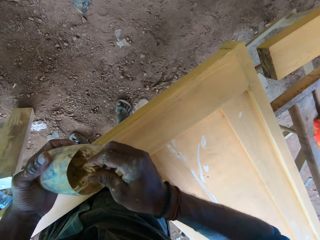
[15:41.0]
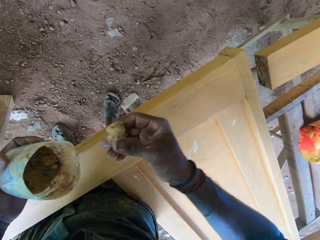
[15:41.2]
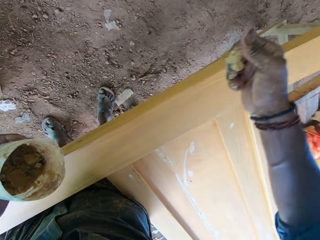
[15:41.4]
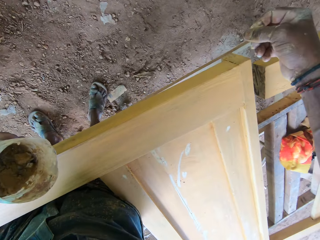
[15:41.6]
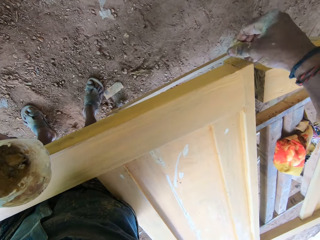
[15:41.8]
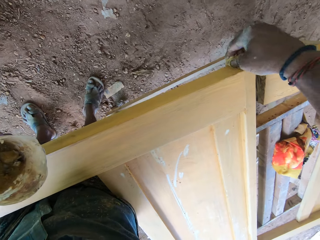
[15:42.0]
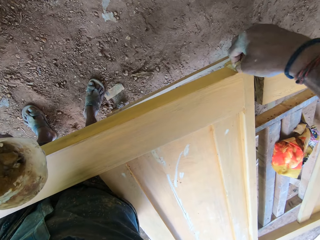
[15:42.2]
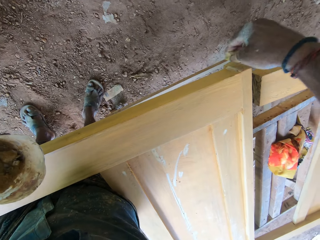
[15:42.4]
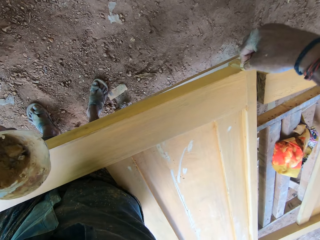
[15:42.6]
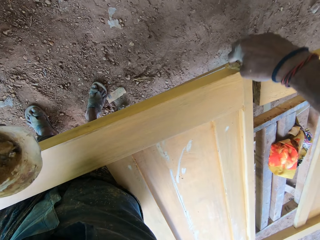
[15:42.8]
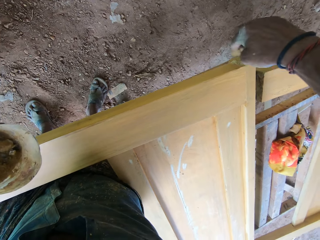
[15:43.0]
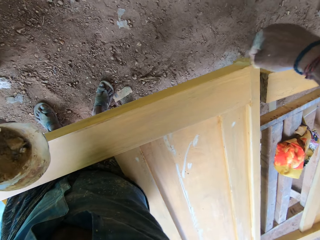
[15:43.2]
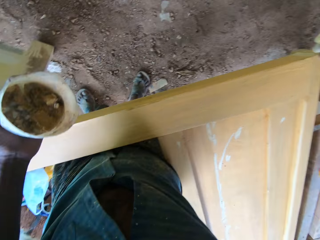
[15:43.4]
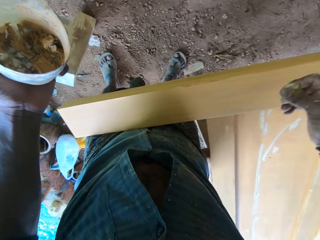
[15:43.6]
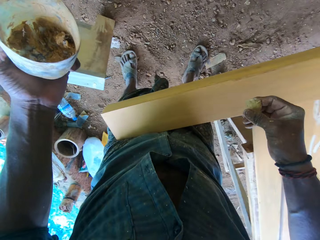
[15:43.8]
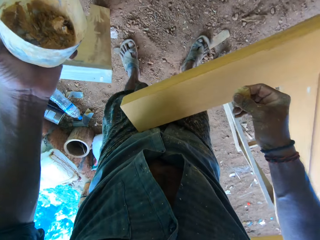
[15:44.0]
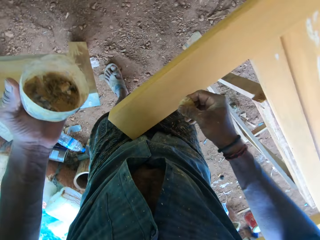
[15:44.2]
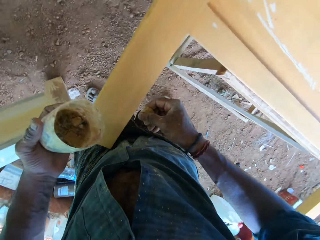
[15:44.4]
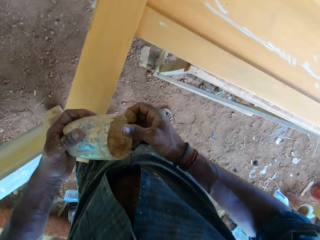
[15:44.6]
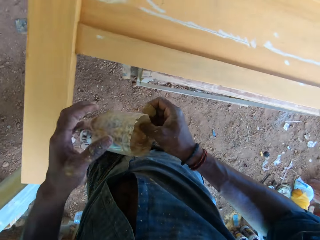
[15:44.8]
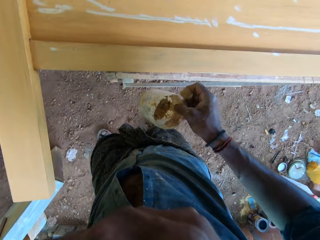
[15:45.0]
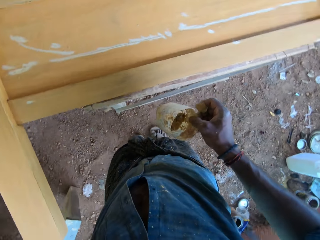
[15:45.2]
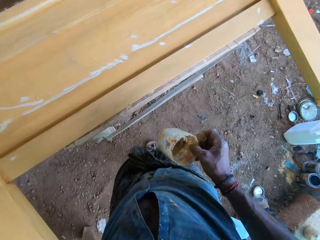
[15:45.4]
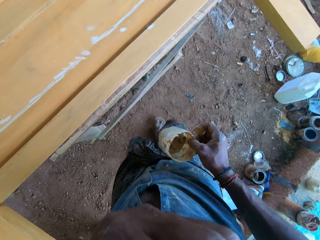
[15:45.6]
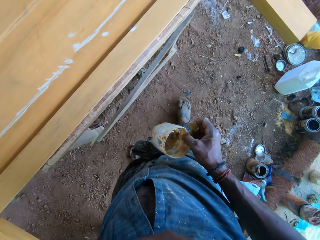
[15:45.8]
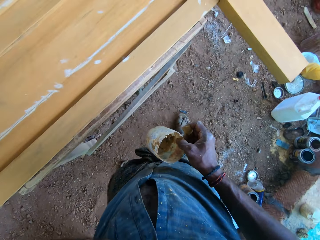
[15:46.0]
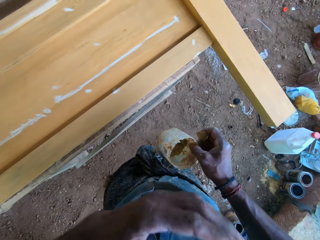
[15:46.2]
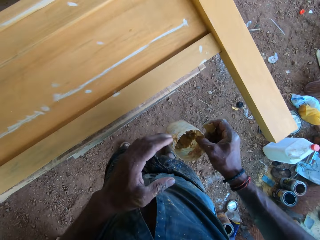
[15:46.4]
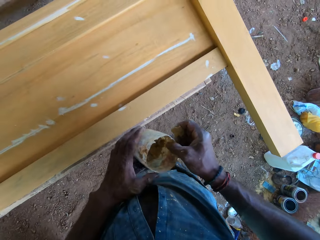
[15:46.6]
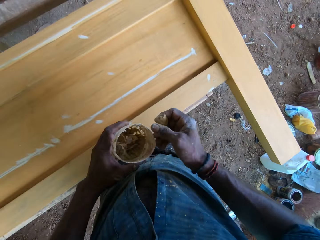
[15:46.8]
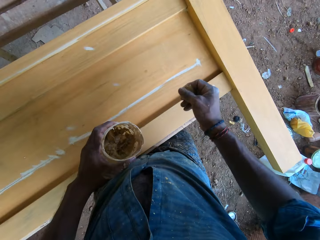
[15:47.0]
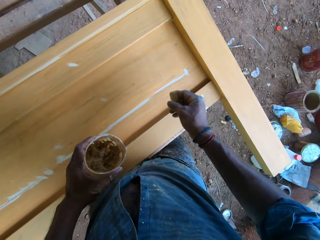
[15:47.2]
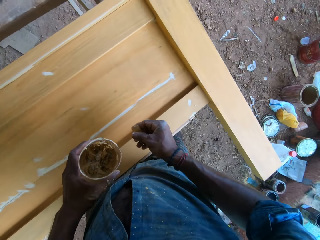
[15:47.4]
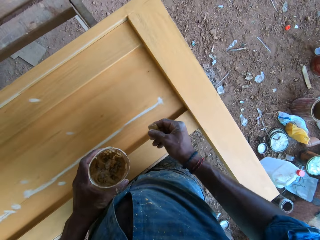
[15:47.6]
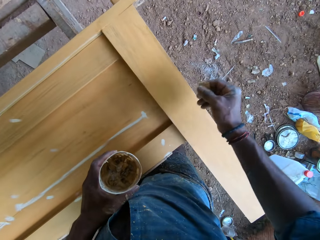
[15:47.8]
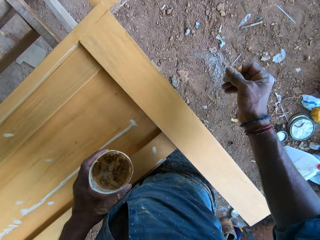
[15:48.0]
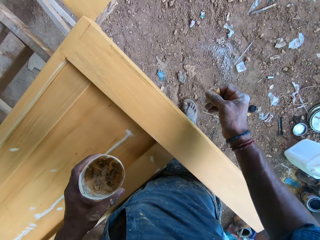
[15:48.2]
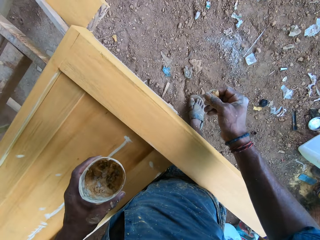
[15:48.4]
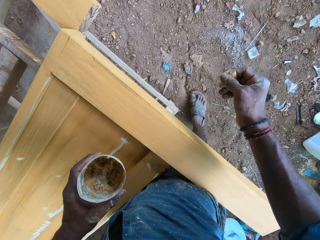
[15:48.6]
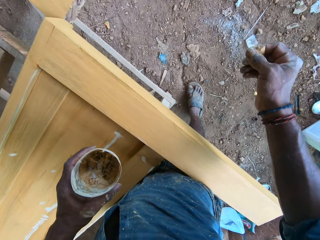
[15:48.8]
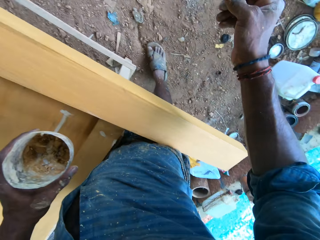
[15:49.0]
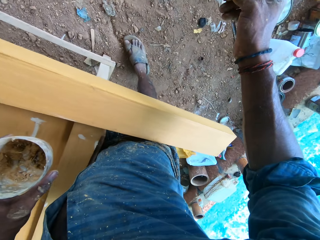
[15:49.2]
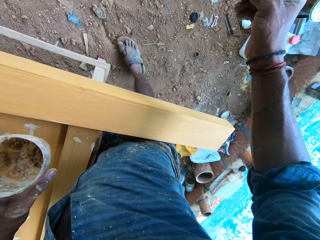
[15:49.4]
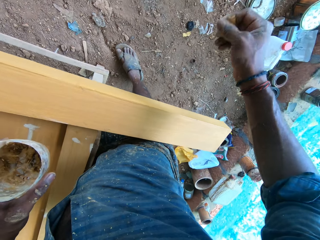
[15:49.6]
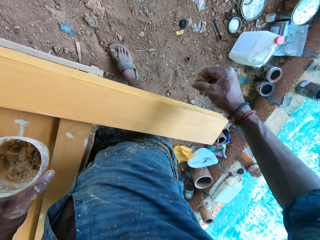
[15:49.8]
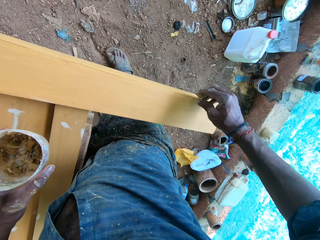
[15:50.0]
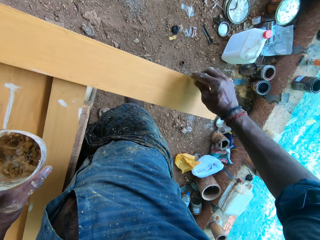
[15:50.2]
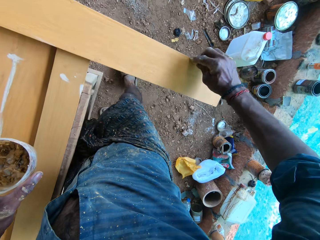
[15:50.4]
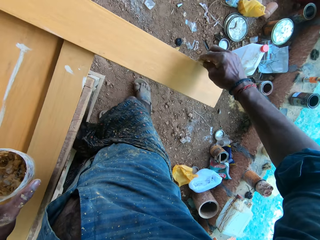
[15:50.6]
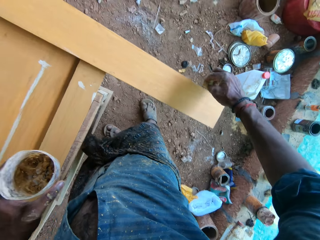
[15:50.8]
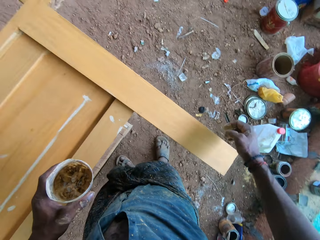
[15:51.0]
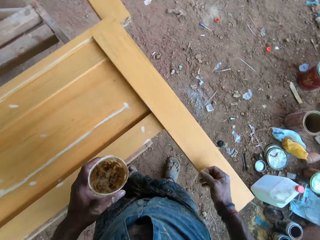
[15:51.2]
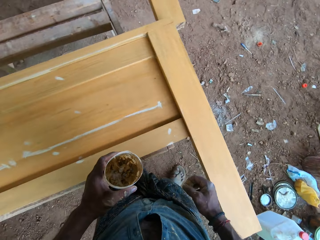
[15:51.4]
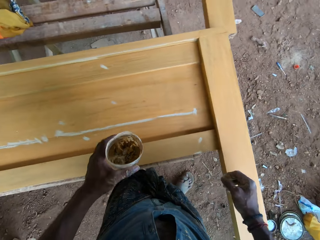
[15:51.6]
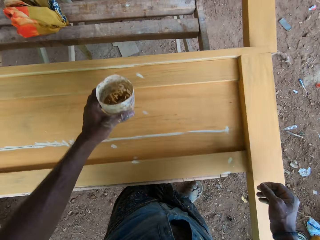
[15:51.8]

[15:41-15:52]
The camera wearer fills the wood on the table stand with the wood filler in his right hand. He passes the plastic in his left hand to his right hand. He touches his face with his left hand. He moves the left hand. He walks. He passes the plastic in his right hand to his left hand. He fills the wood on the table stand with the wood filler in his right hand. He looks at the furniture.

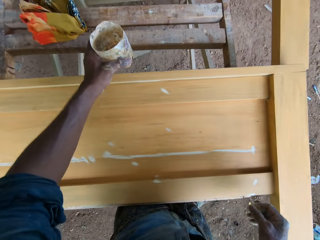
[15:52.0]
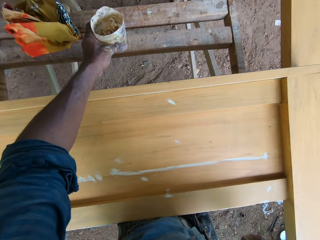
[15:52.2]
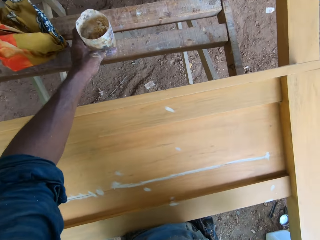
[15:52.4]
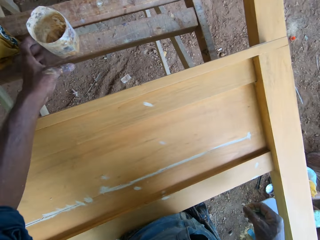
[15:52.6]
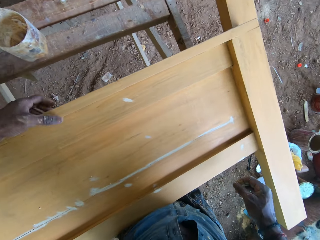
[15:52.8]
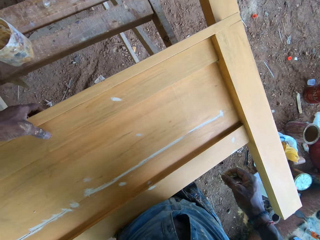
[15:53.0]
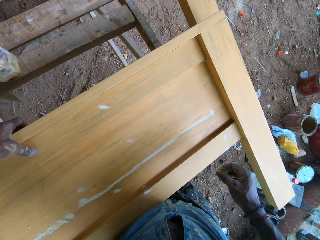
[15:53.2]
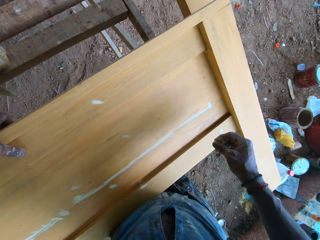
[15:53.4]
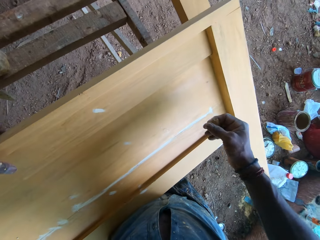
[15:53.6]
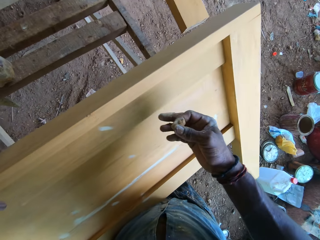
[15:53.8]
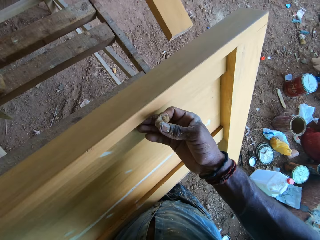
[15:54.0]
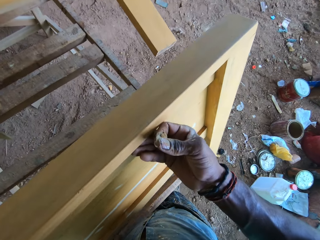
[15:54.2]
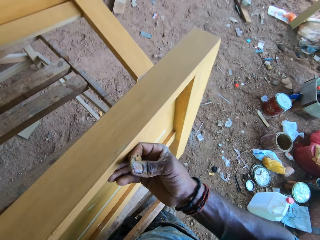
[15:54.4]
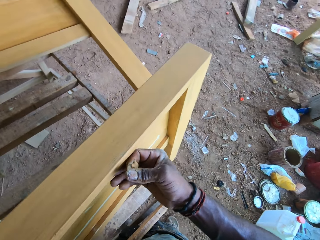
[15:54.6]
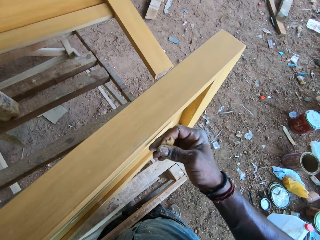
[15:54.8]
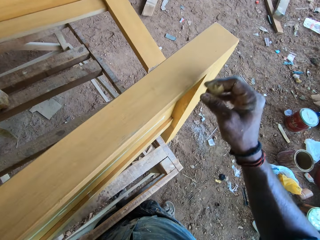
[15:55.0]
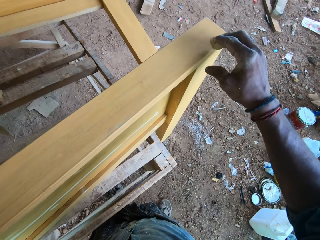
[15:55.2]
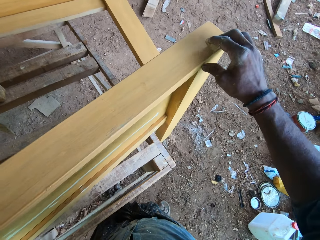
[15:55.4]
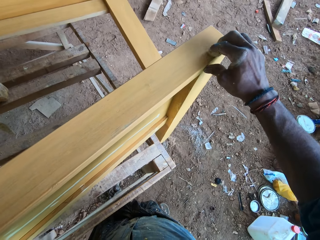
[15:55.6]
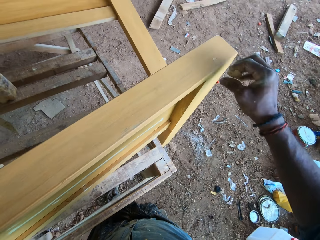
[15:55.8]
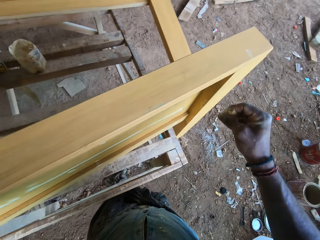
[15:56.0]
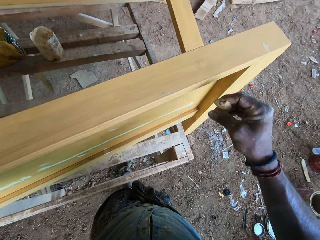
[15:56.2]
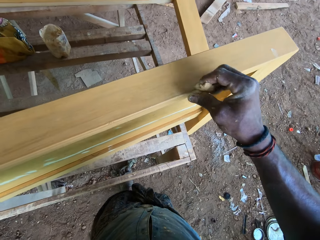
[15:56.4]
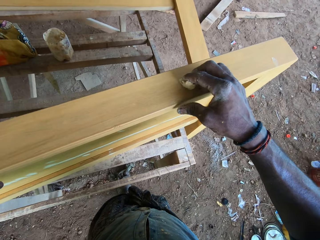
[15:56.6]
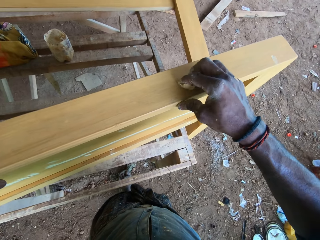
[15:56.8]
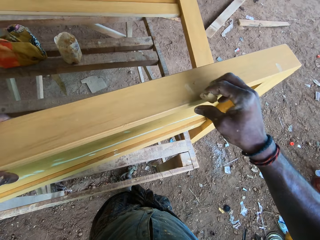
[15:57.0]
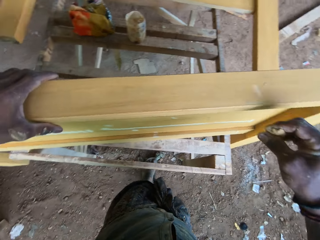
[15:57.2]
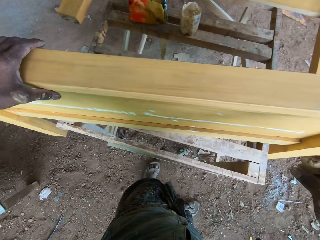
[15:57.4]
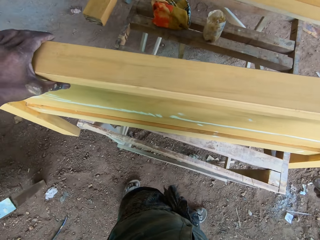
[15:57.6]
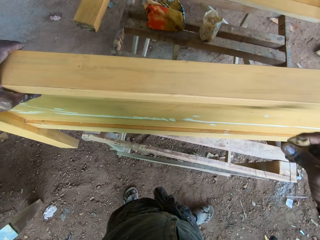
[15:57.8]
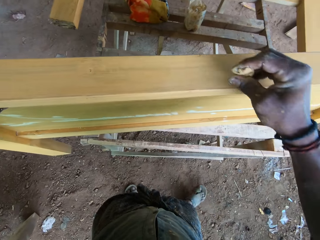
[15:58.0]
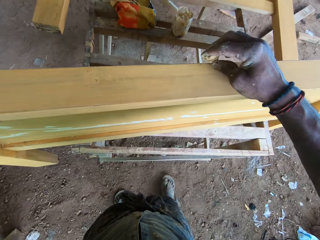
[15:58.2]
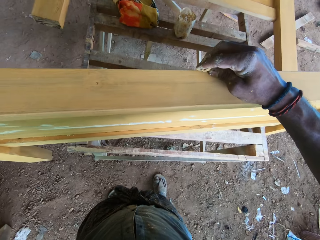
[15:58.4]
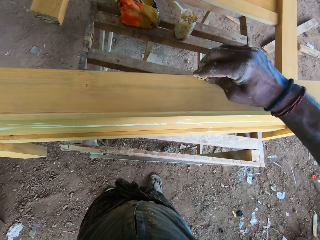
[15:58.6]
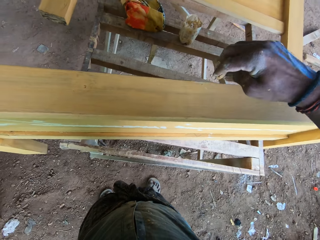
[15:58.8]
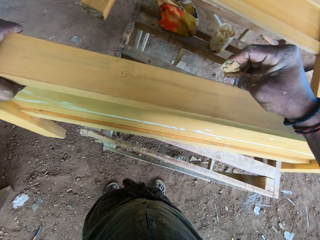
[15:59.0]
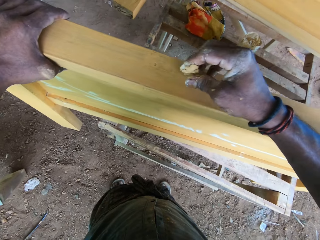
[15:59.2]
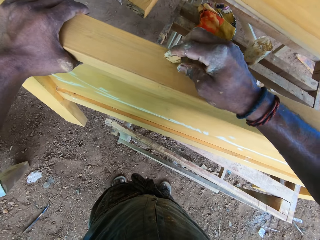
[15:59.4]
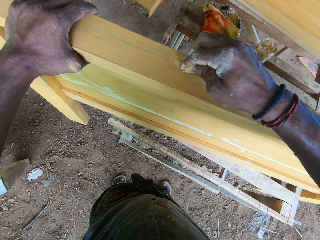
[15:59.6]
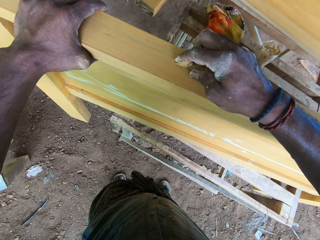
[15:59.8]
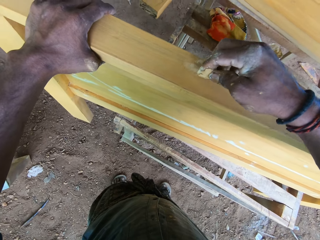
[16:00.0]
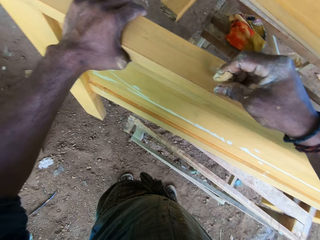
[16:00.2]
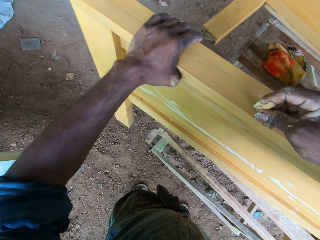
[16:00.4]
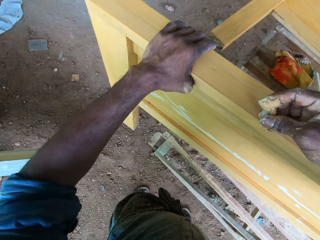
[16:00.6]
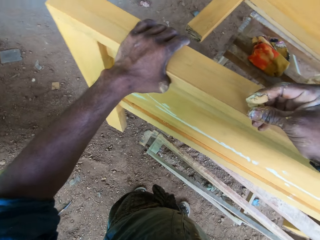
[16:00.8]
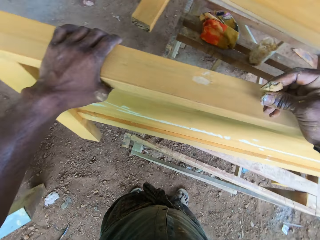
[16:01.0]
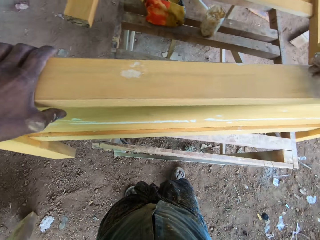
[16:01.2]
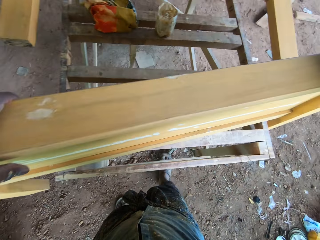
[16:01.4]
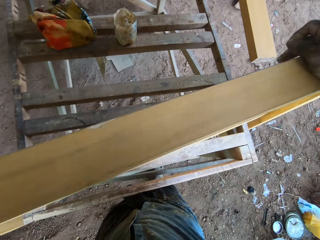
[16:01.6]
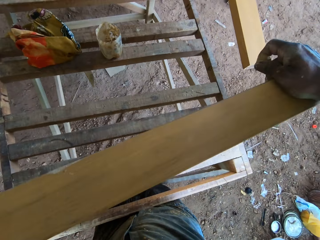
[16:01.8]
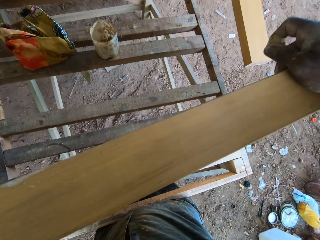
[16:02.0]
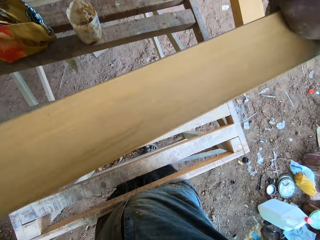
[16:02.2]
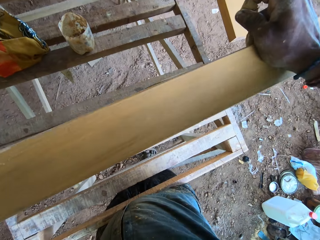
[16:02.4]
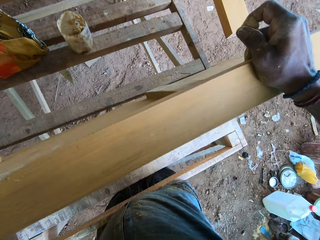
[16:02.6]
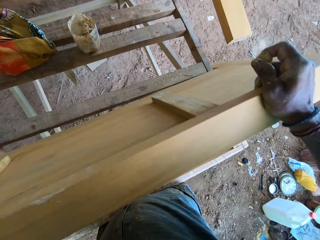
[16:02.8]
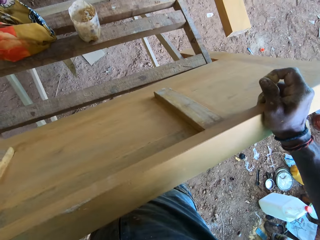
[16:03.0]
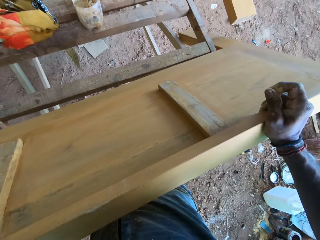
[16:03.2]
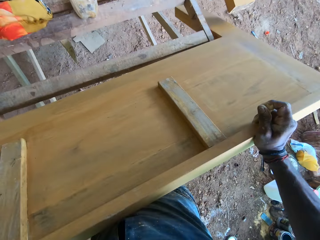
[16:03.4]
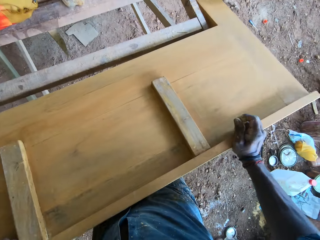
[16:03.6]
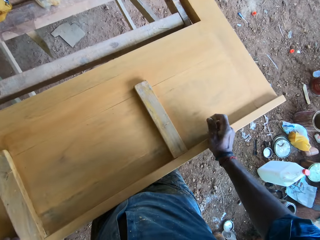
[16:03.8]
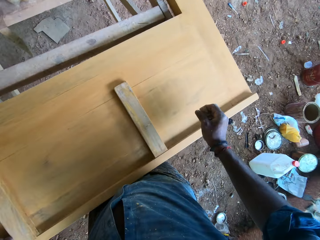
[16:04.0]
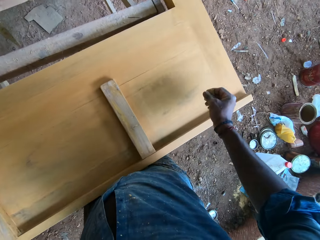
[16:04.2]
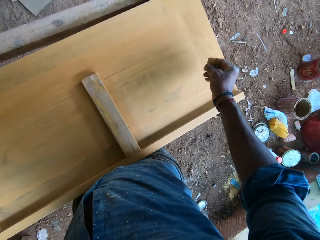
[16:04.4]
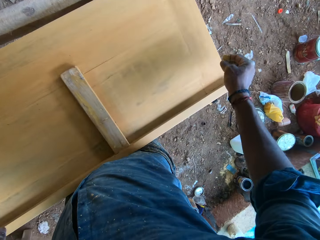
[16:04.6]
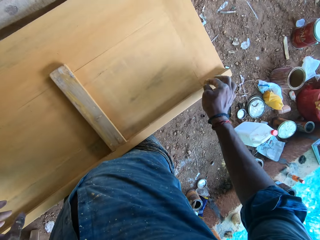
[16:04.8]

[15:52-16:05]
The camera wearer drops the plastic on the table stand with his left hand. He carries the wood or furniture from the table stand with his left hand. He adjusts the wood on the table stand with his left hand. He fills the wood on the table stand with the wood filler in his right hand. He places the wood on the table stand with both hands. He turns the furniture.
